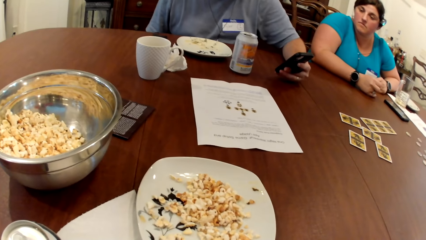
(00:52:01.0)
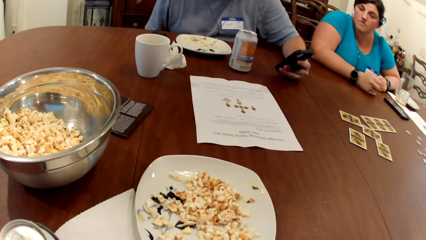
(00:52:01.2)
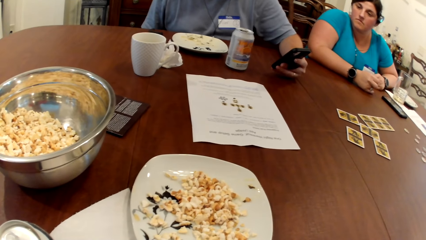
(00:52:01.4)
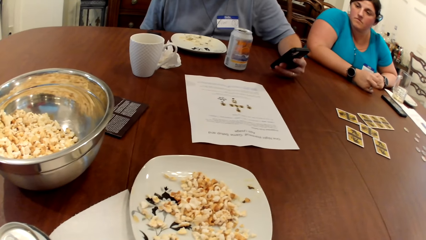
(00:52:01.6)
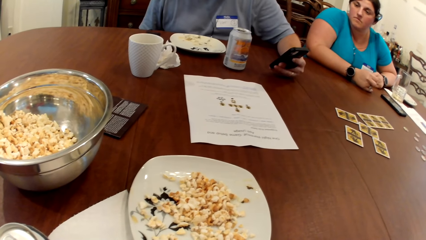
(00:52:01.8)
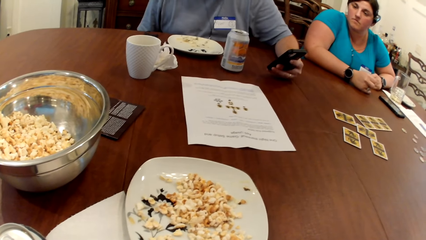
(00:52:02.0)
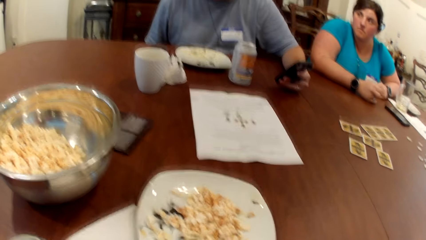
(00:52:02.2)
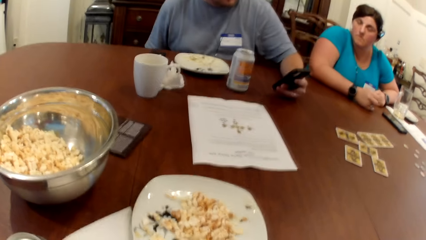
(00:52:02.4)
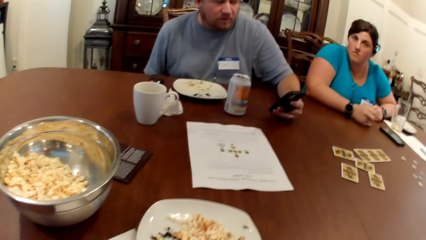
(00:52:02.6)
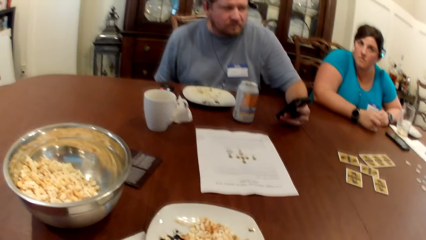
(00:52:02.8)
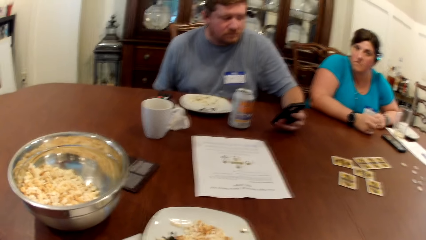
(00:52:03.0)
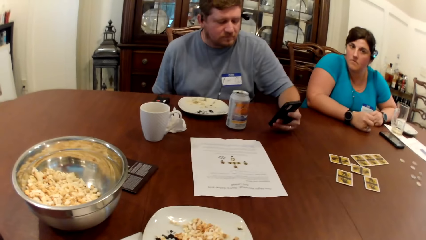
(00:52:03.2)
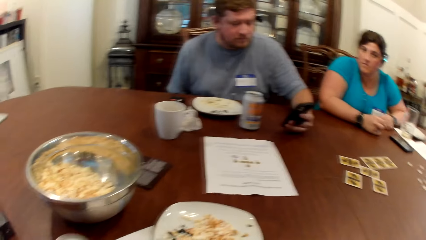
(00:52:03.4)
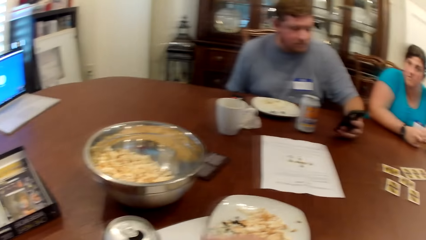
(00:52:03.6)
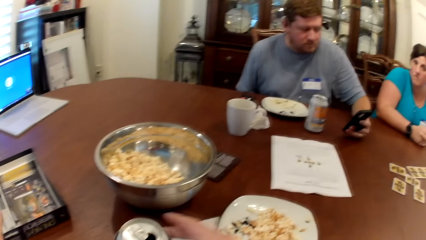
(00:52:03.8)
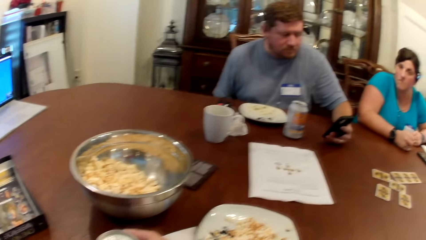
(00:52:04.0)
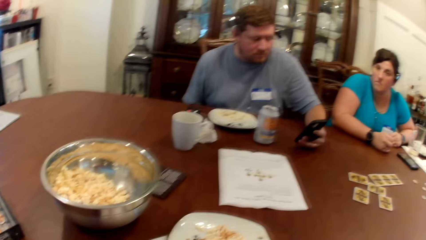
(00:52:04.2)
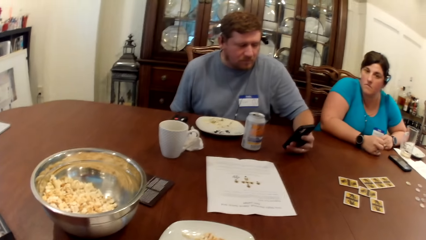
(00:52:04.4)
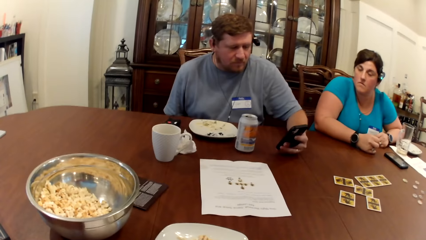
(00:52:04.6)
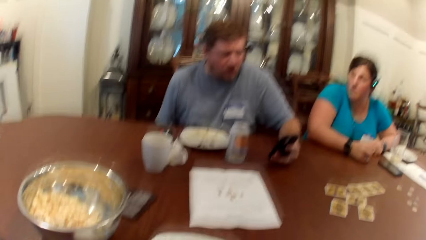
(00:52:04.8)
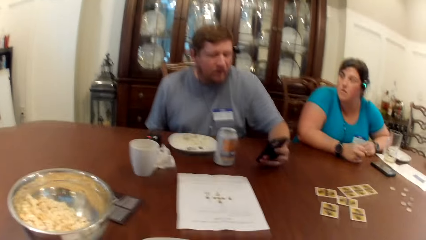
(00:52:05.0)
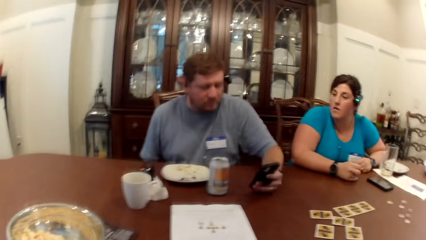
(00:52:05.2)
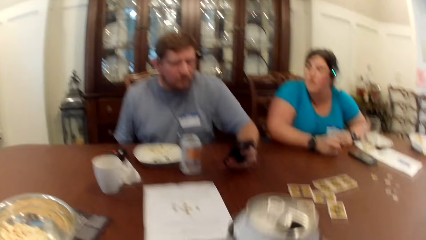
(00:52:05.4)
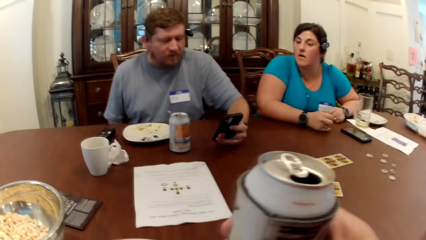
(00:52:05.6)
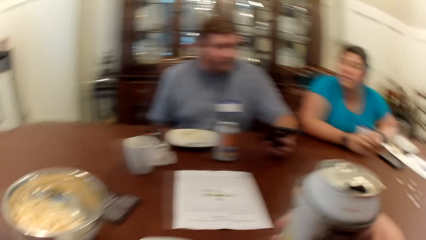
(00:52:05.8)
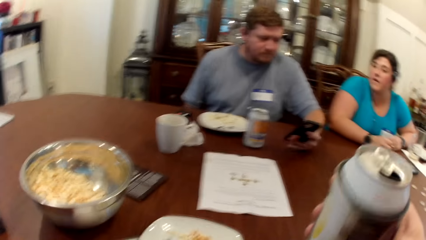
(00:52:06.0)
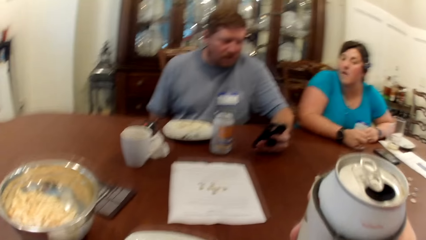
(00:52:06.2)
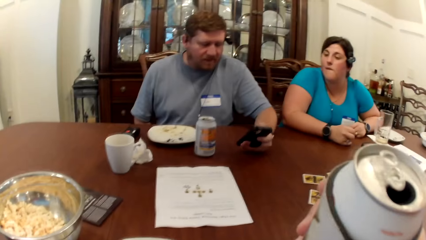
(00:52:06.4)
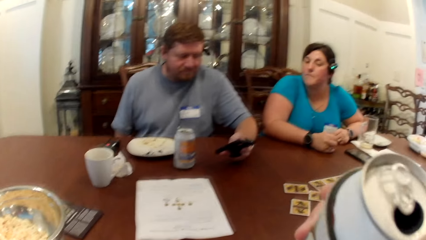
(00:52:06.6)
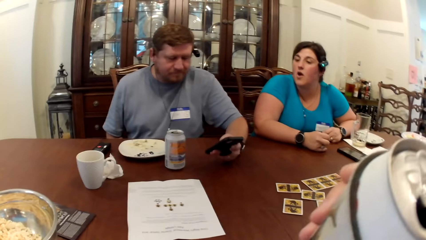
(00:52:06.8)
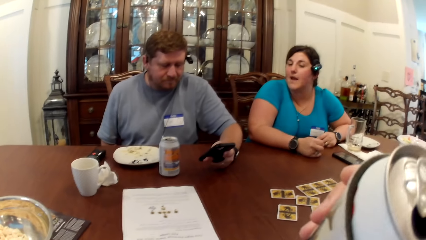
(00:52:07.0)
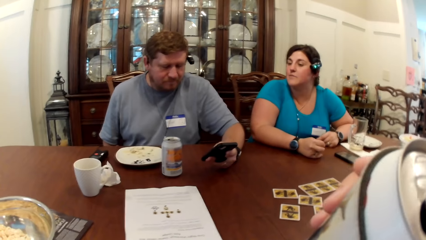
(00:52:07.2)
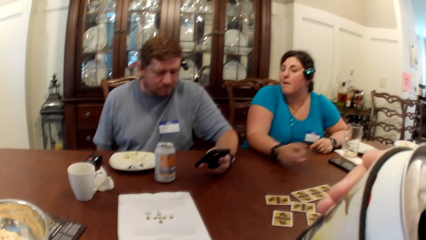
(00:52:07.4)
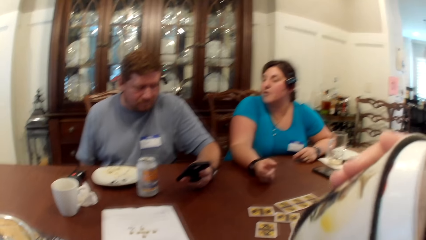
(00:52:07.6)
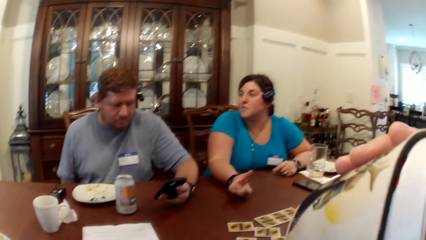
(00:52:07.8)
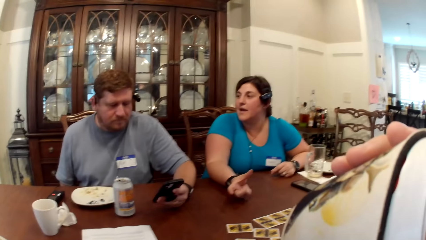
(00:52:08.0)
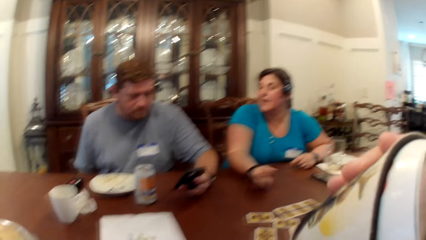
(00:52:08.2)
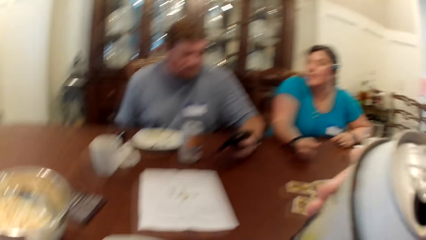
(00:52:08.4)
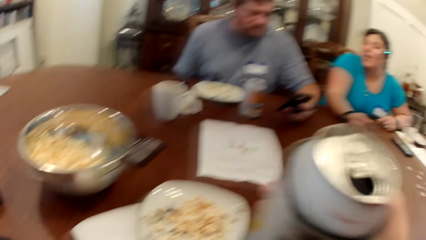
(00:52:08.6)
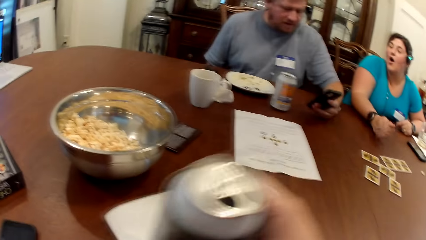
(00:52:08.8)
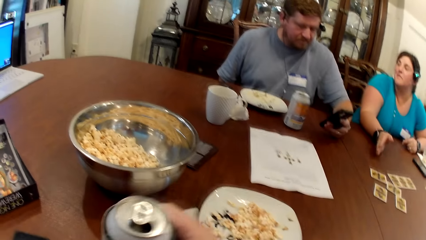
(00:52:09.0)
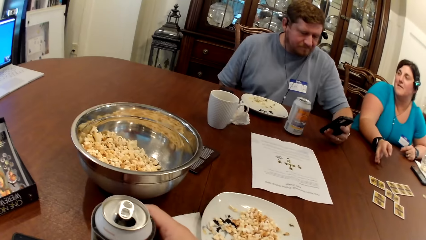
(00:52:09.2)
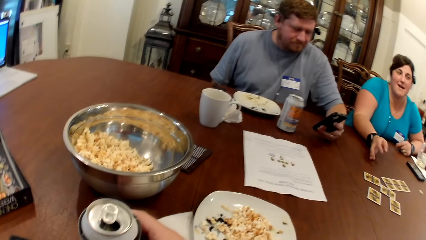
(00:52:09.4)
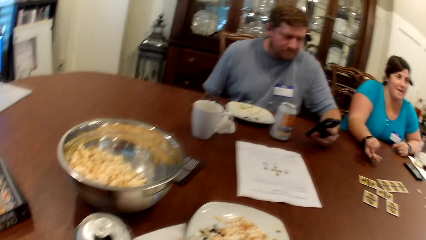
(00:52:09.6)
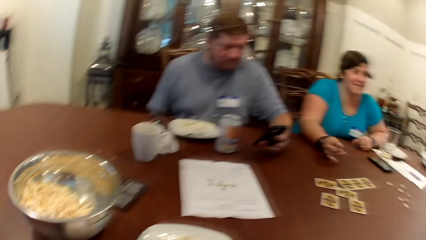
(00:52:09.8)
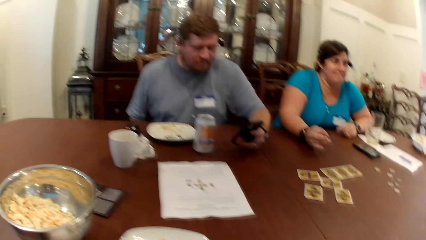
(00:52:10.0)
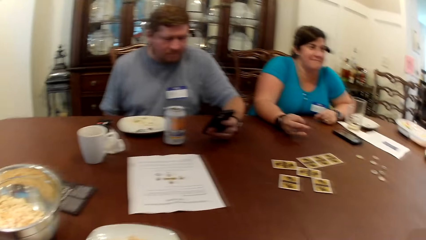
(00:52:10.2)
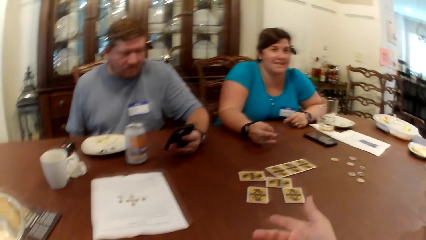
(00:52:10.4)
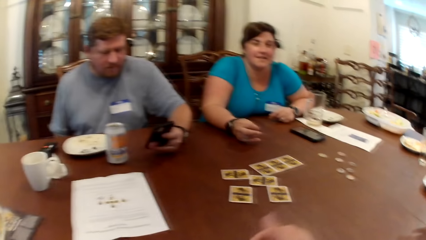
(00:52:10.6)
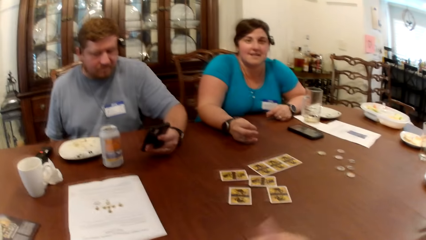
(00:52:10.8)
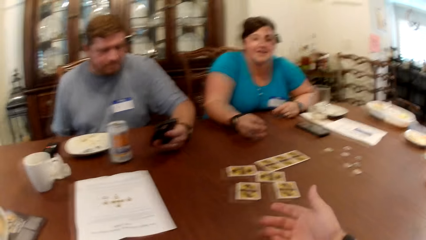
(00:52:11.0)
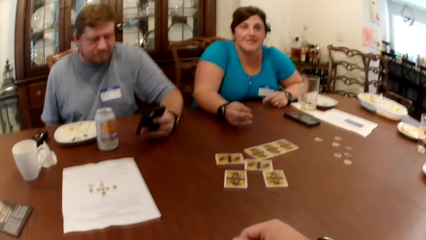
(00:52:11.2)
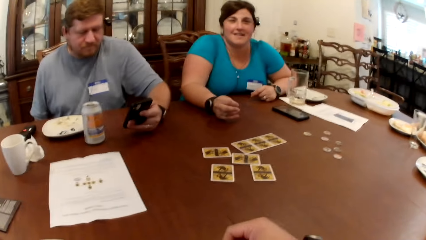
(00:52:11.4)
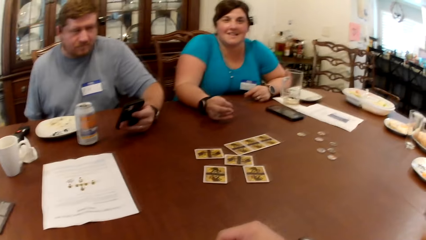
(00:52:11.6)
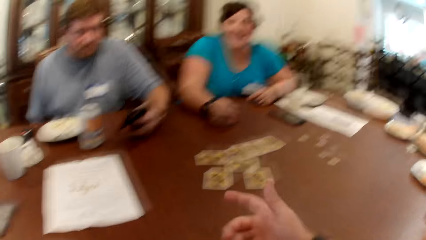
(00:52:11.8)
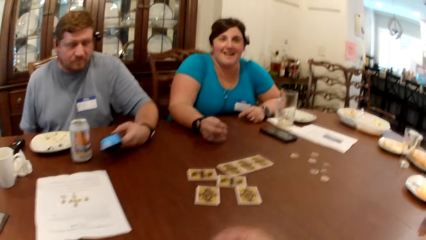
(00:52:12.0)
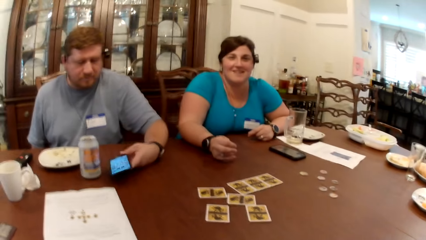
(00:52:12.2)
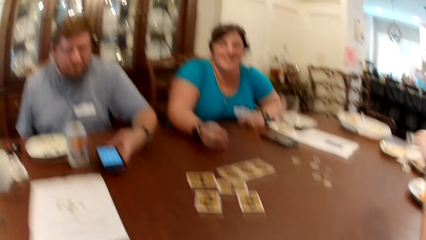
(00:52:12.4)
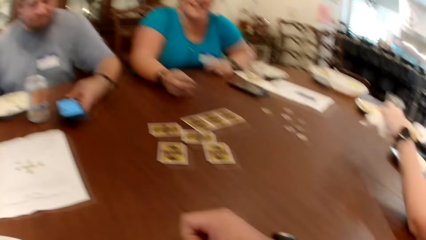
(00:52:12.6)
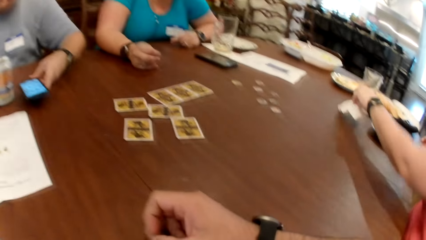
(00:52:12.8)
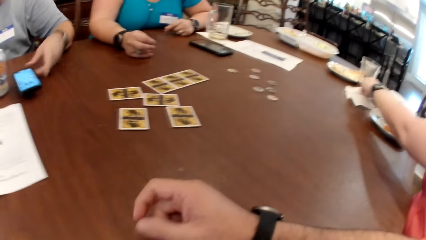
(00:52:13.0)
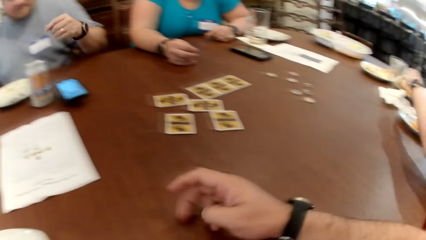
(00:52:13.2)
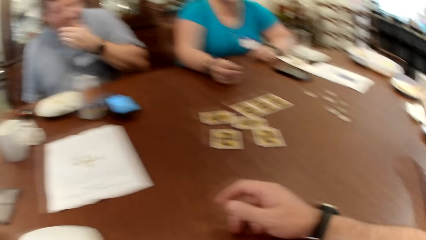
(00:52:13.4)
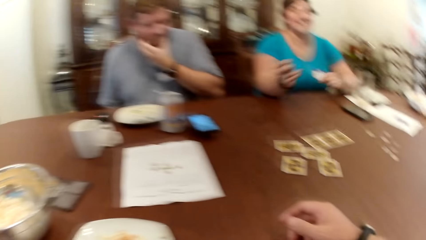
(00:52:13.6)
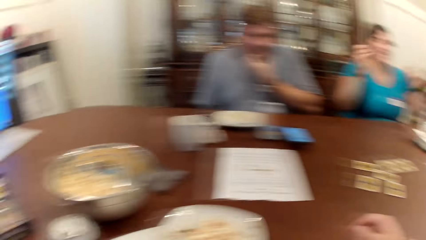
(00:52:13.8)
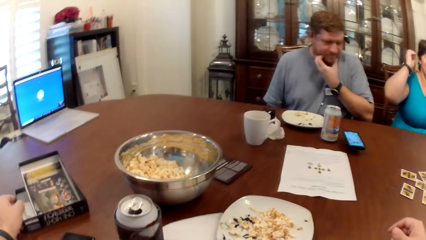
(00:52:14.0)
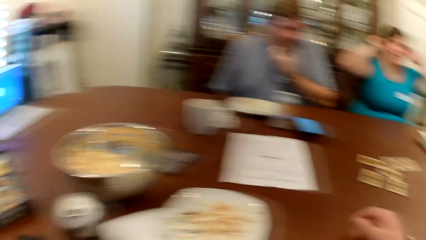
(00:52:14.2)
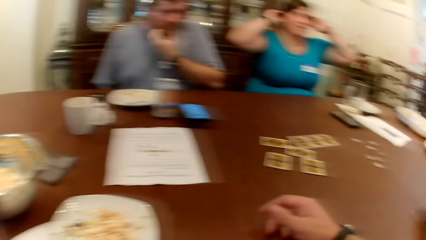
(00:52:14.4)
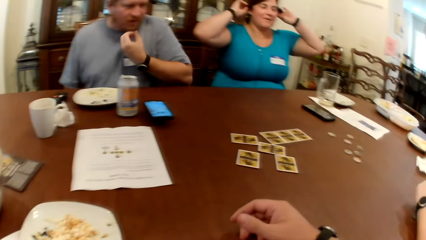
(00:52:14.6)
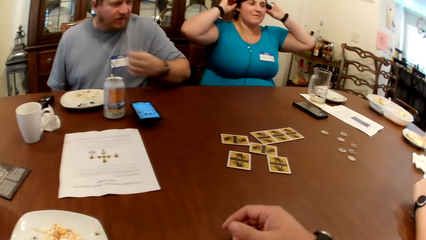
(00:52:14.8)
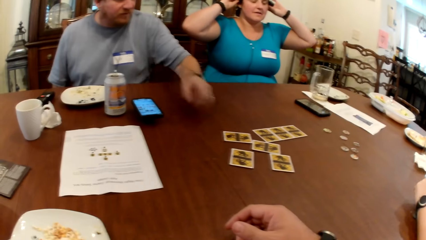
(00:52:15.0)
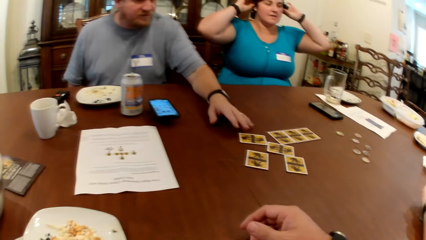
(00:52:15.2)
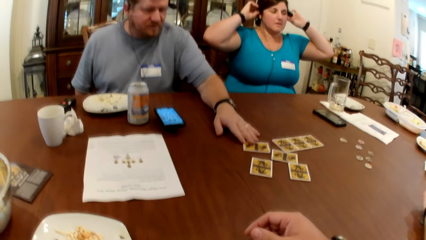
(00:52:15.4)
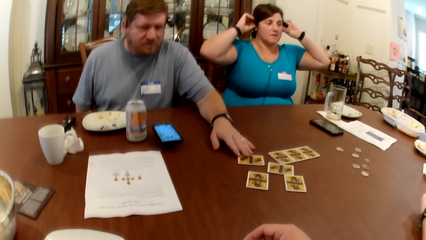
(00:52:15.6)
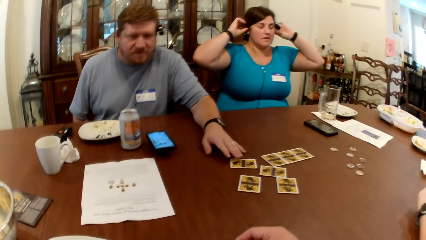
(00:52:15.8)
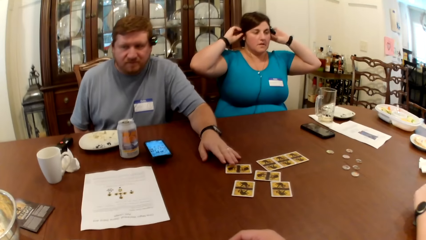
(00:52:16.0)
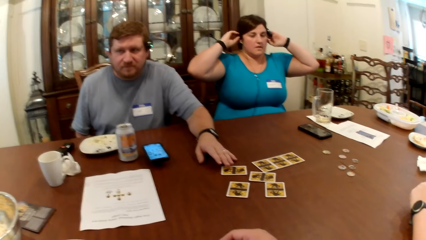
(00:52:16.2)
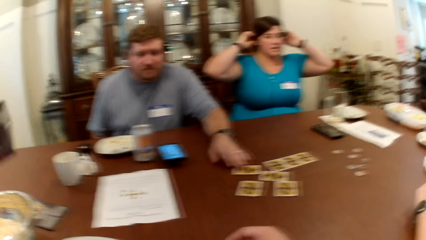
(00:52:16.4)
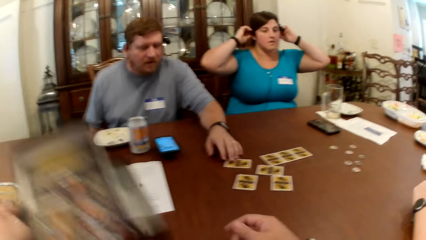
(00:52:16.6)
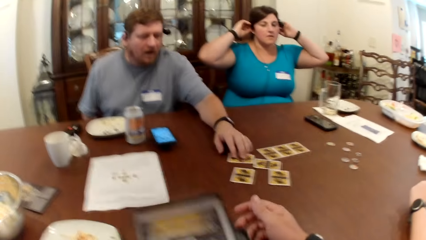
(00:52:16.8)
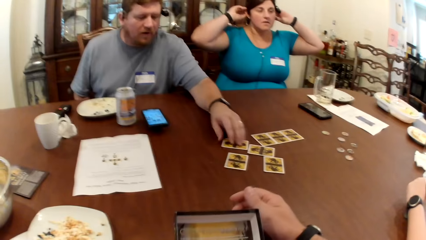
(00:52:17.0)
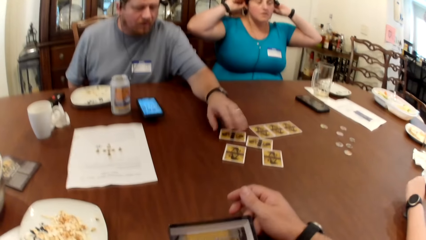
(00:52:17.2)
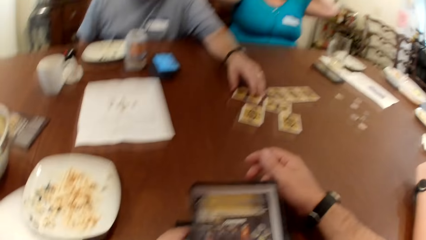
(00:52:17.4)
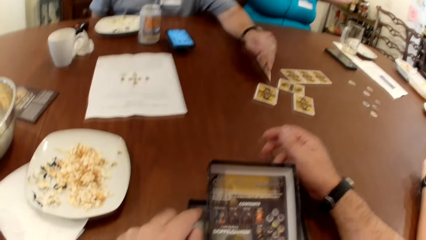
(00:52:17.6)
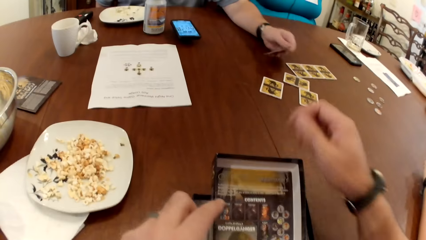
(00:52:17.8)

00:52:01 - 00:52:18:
The camera wearer picks up the can of beer on the table with his right hand. He drinks from the can of beer with his right hand and places the can of beer on the table with his right hand. The man places the phone on the table with his left hand. The woman drops a tissue on the table with her left hand. The man touches his face with his right hand. Another woman touches her hair with both hands. The man shuffles cards on the table with his left hand.
